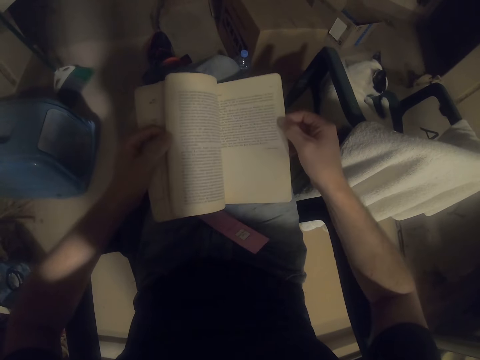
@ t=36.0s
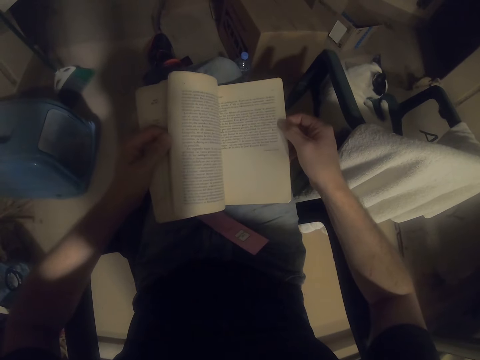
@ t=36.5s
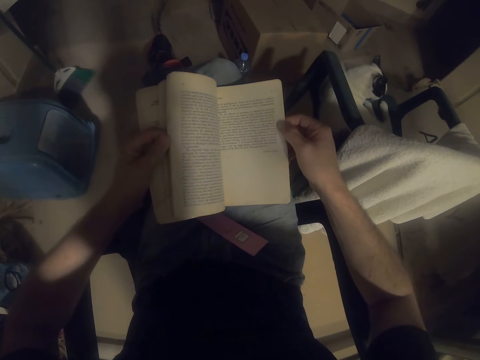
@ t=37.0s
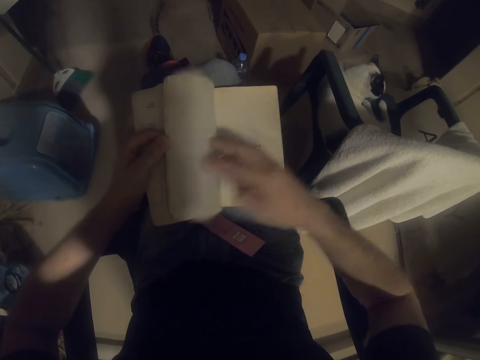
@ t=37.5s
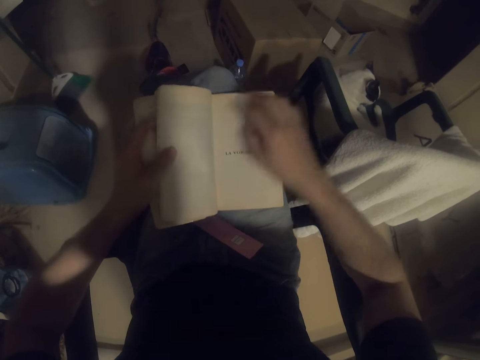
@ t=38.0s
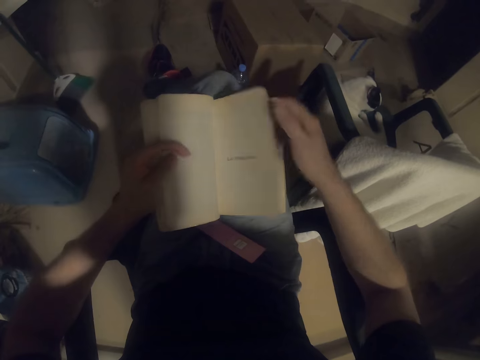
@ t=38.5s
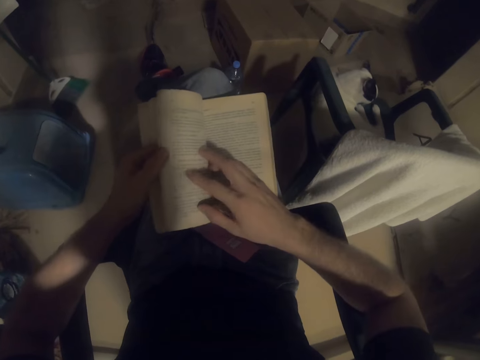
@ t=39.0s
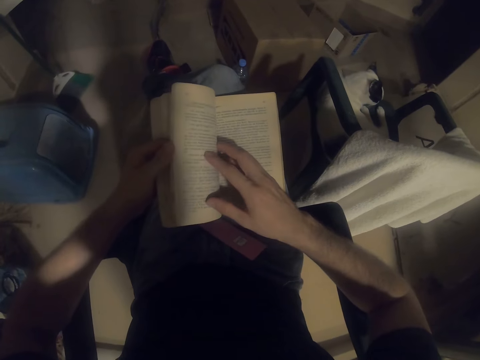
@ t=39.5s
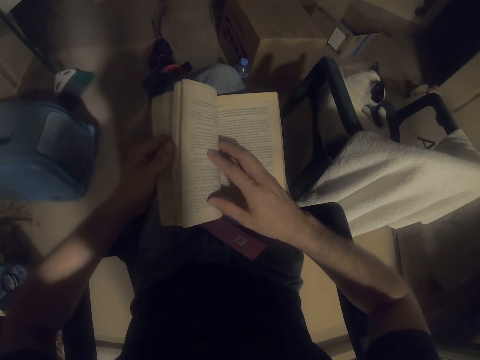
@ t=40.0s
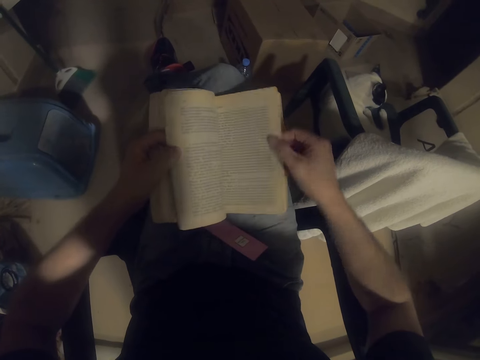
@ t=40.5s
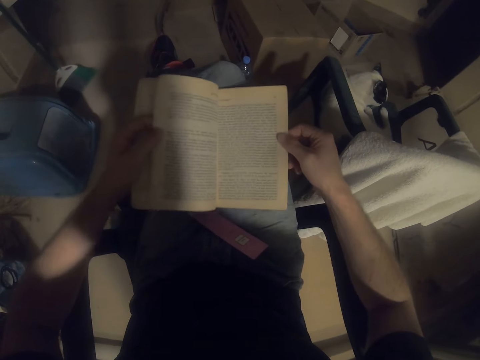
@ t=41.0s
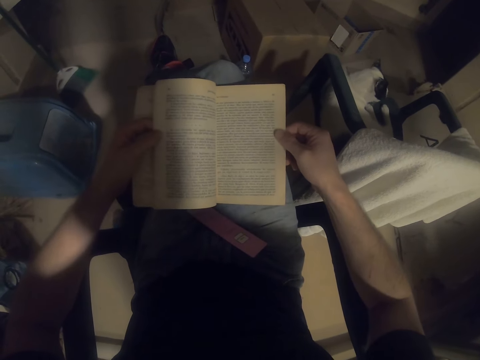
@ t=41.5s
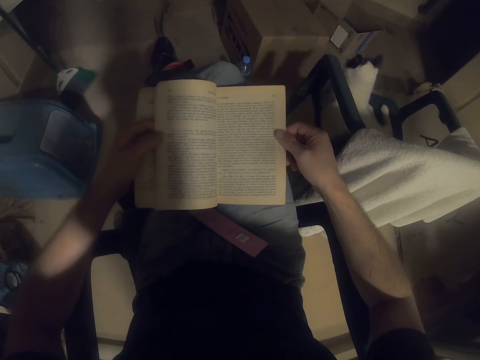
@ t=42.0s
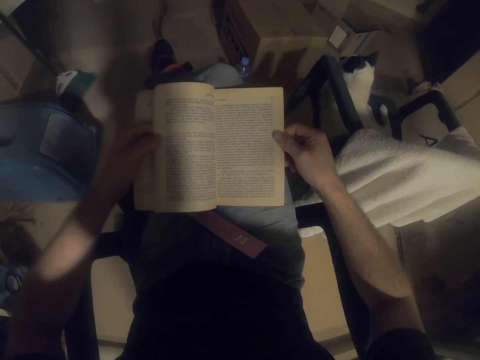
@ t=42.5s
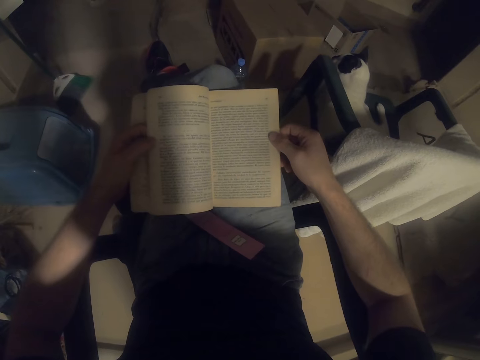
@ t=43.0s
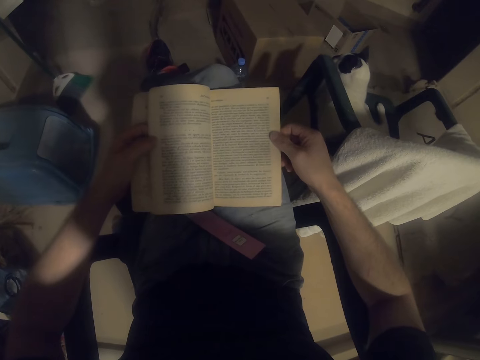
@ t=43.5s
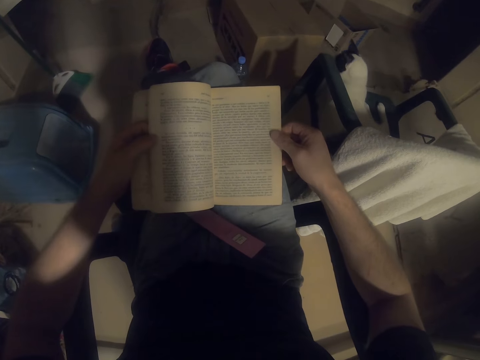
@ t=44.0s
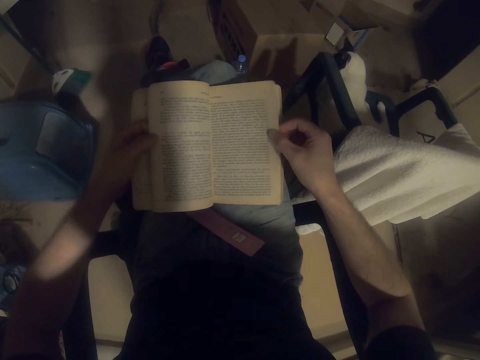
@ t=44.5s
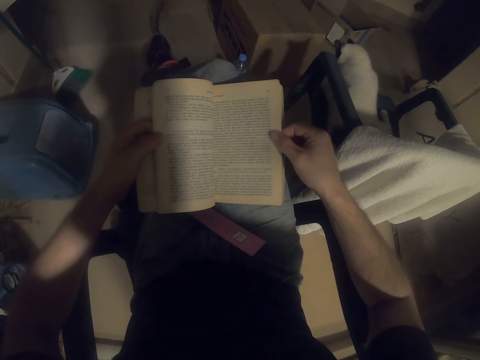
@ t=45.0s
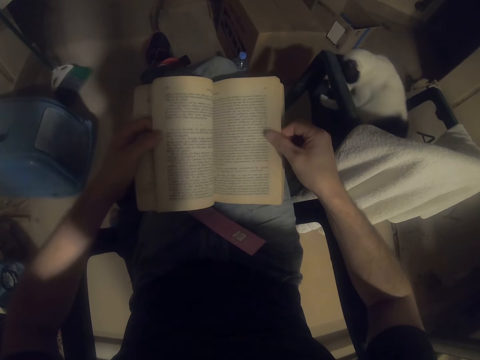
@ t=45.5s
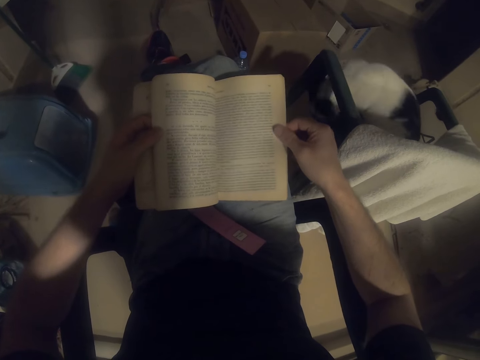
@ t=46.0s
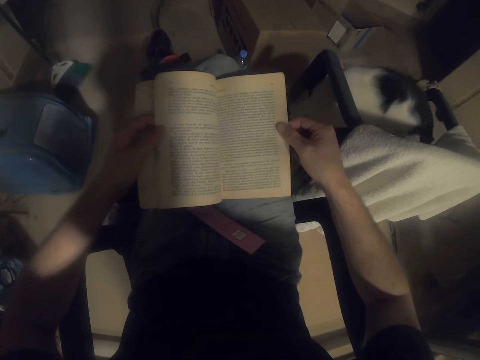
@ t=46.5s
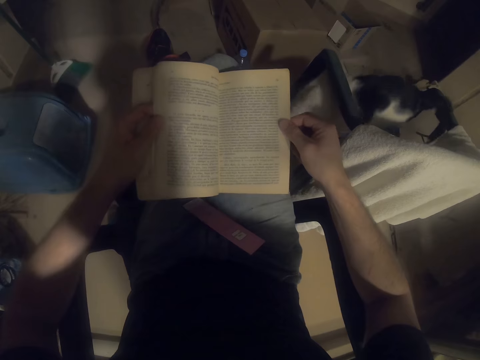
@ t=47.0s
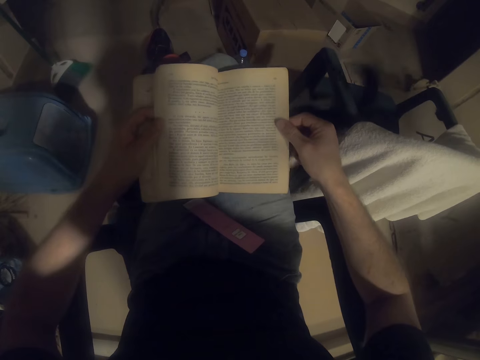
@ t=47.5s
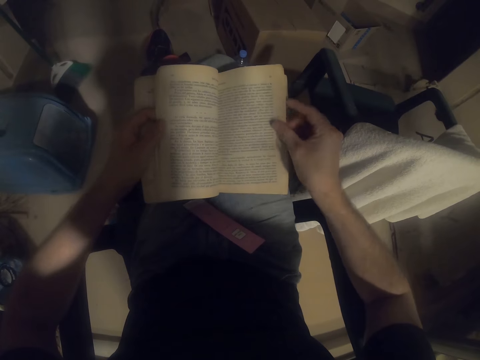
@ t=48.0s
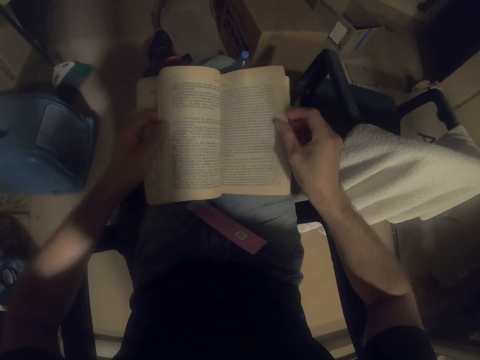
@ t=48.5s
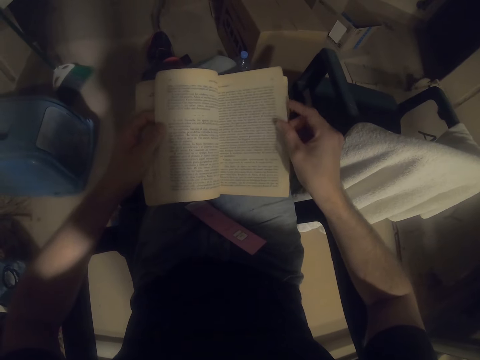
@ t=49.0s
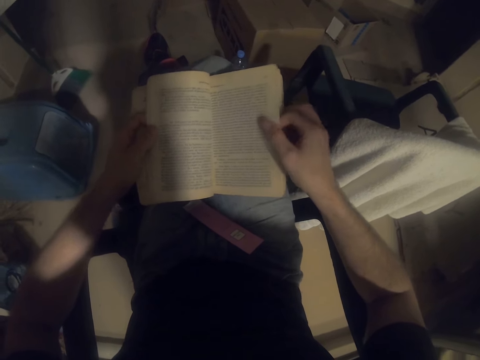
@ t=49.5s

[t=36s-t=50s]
The camera wearer reads the book.

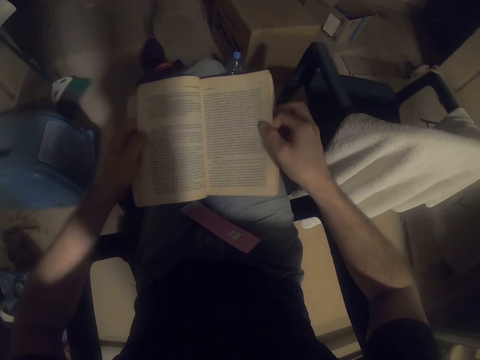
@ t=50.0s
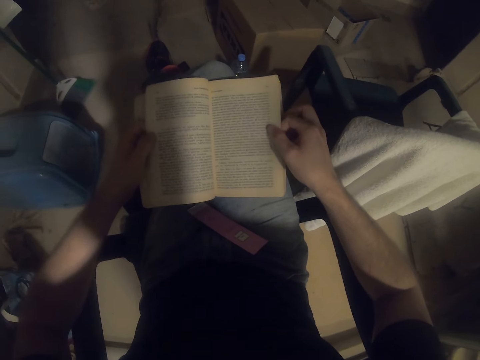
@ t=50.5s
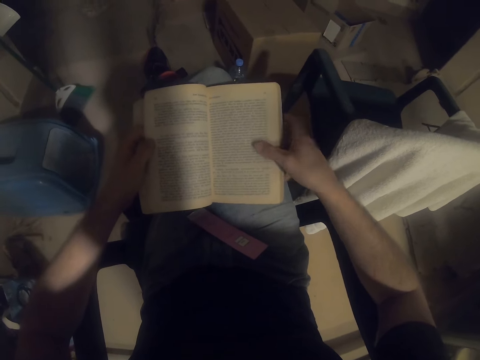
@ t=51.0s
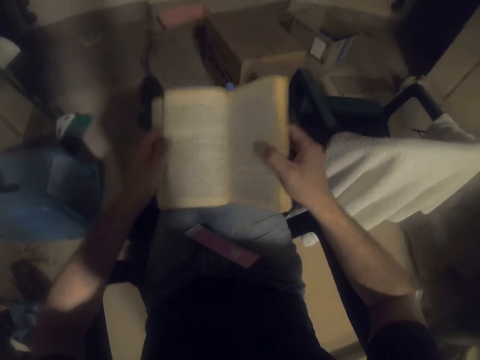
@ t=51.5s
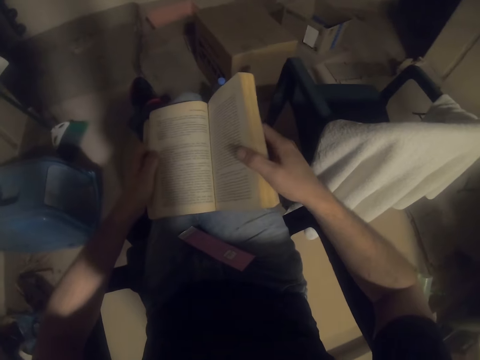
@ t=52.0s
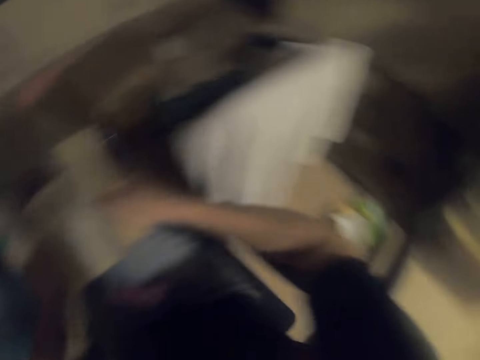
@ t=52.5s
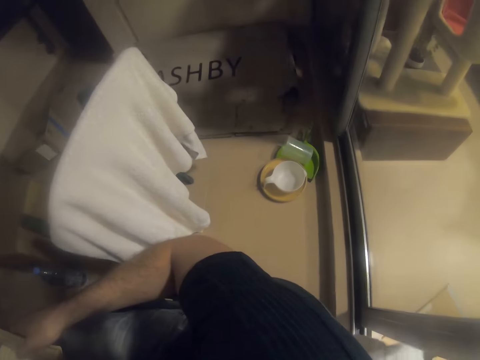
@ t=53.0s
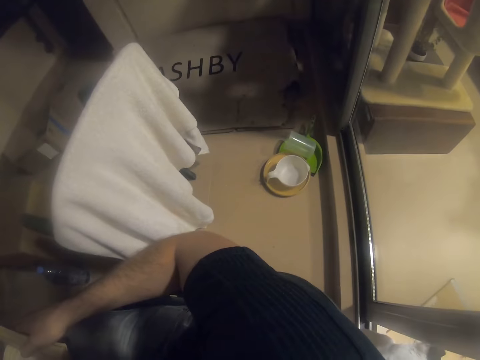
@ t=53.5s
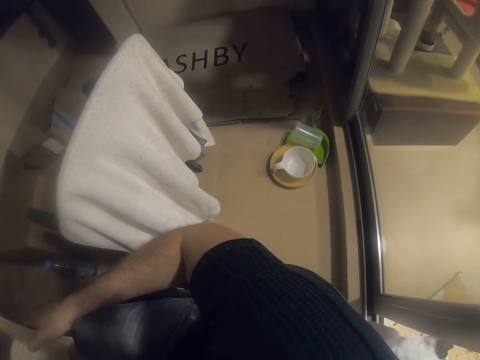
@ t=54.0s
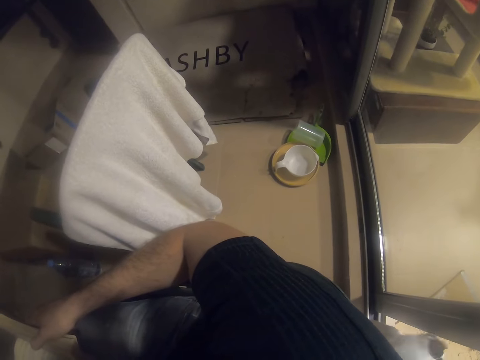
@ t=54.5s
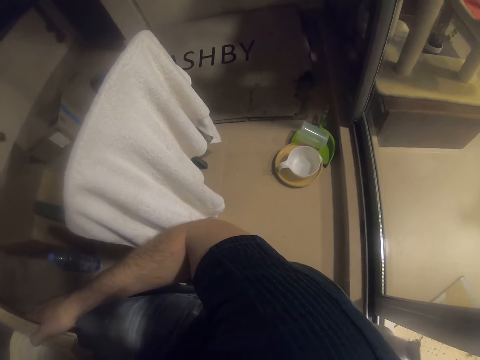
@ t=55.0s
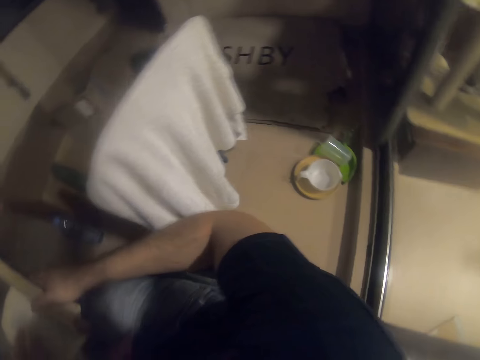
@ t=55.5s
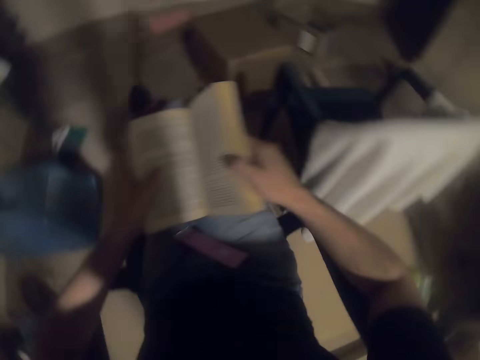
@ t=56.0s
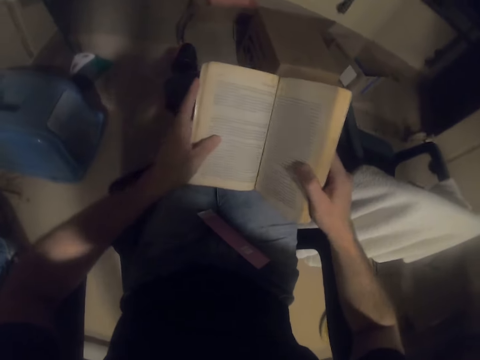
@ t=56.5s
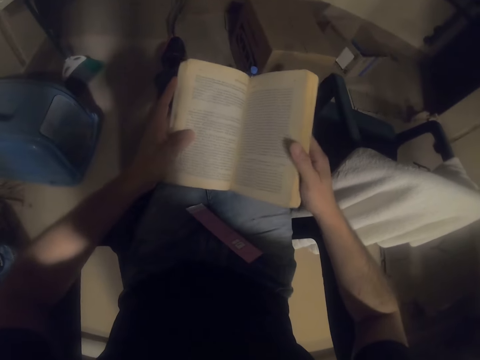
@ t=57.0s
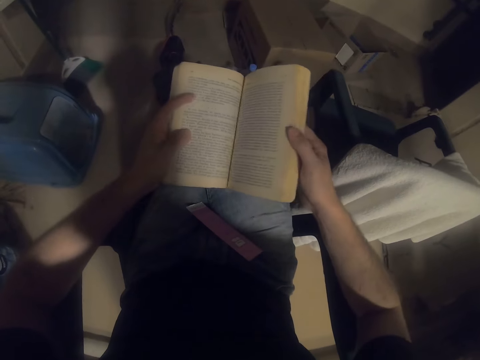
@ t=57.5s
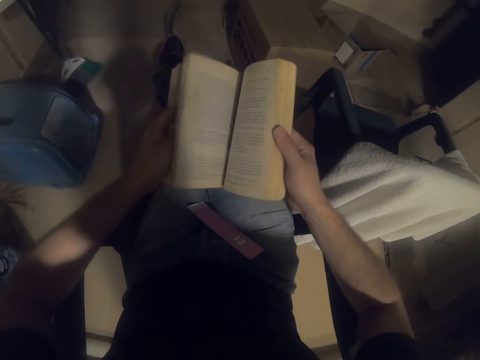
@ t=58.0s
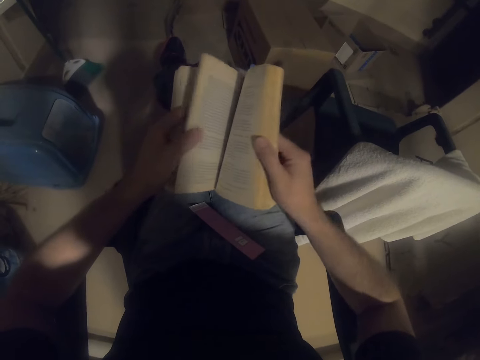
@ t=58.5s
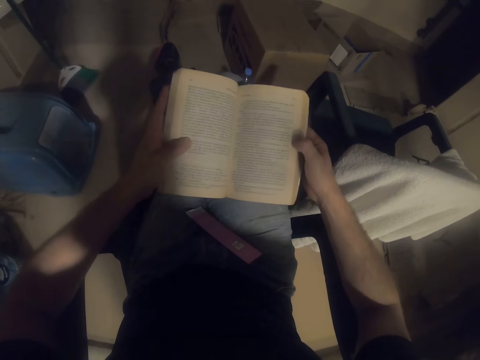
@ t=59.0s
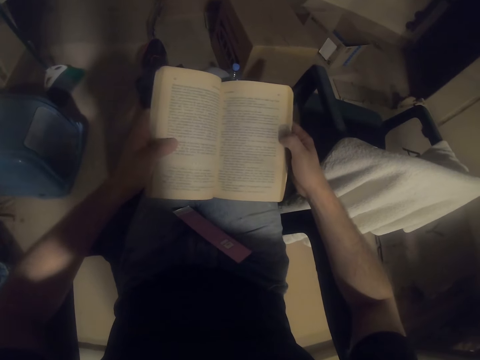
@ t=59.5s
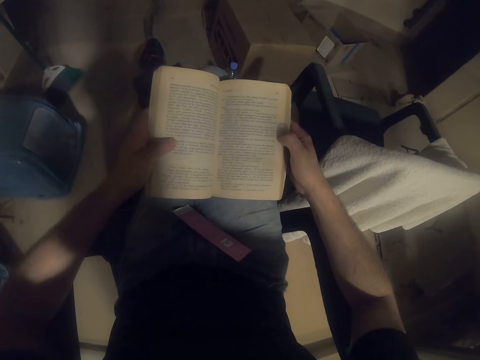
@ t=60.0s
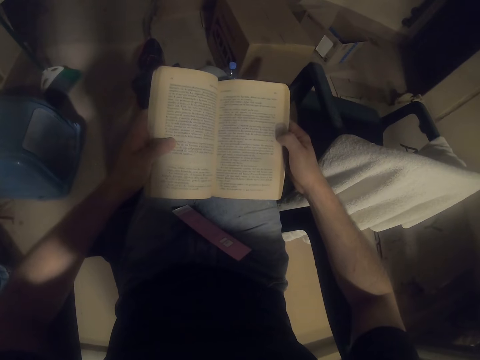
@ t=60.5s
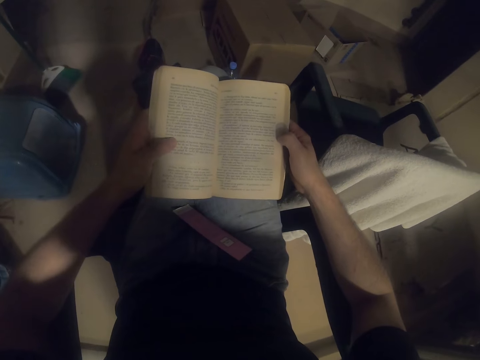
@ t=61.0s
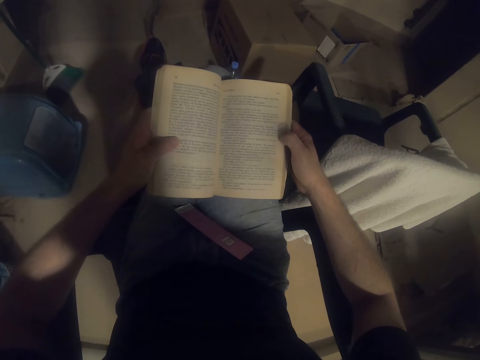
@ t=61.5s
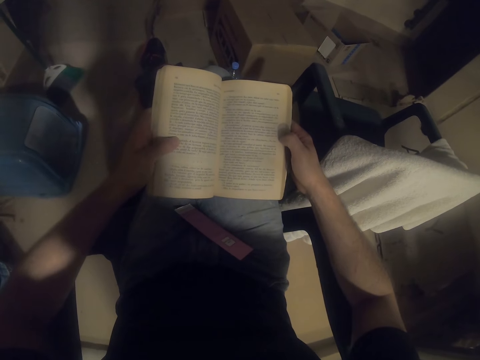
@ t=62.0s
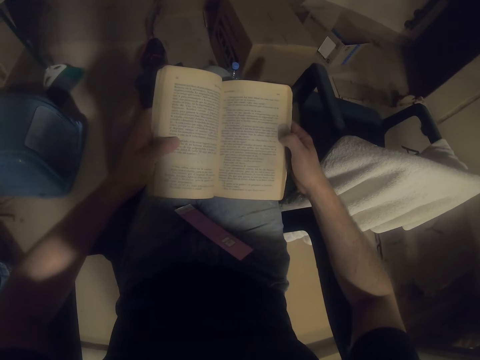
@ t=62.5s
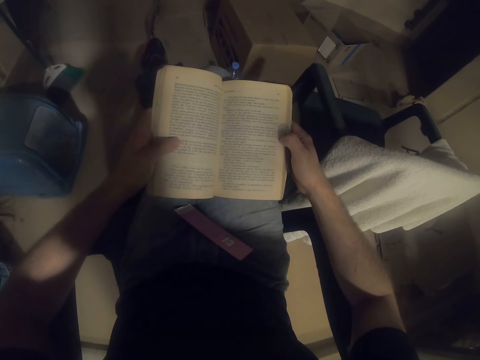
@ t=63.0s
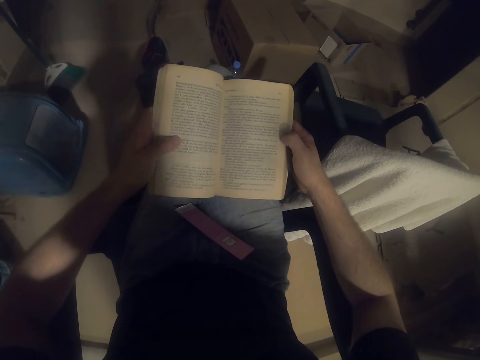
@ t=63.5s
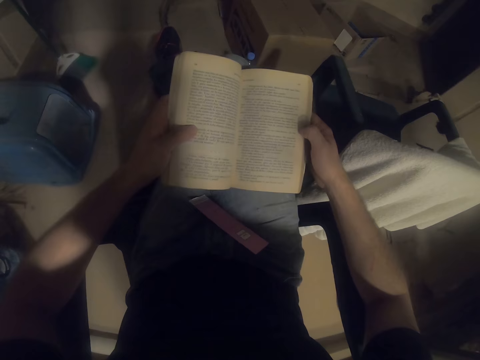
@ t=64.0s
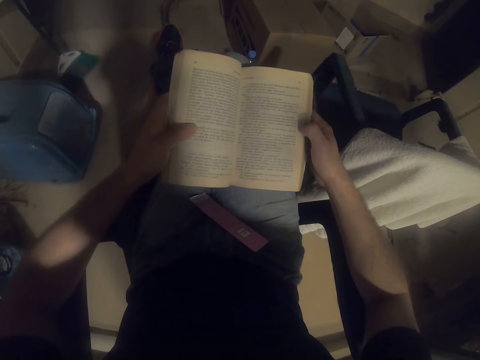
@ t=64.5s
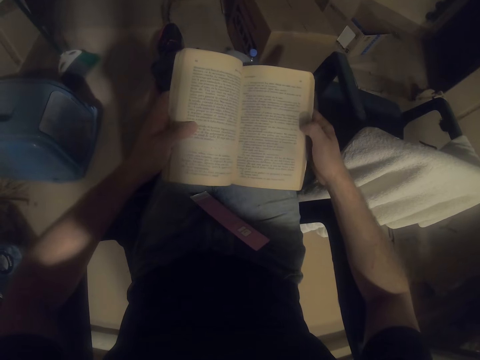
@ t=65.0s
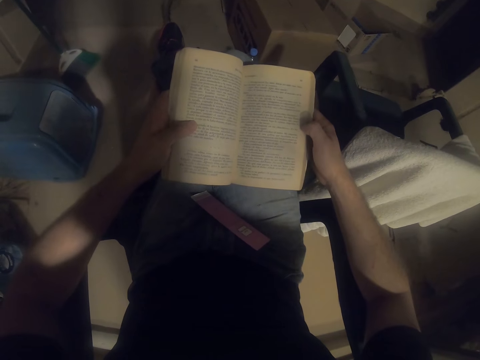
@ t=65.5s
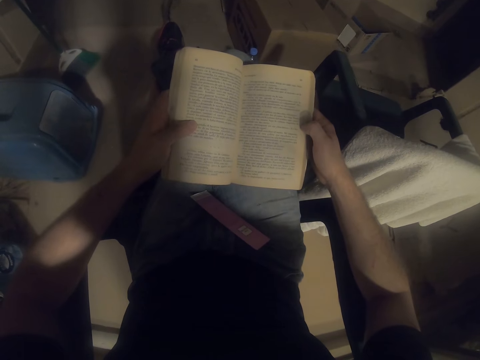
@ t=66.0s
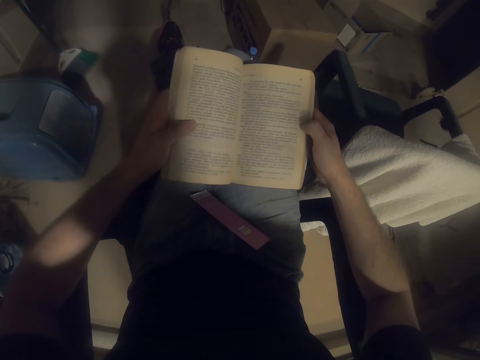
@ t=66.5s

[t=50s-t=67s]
The camera wearer looks around. They hold the book. They read the book. They flip the book's pages. They peruse the pages. They read the book. They hold the book.
